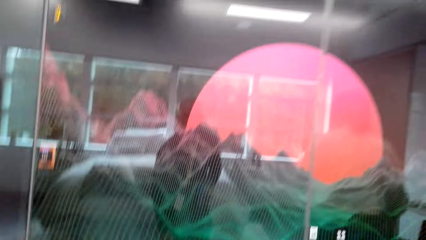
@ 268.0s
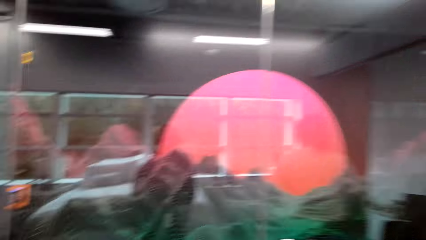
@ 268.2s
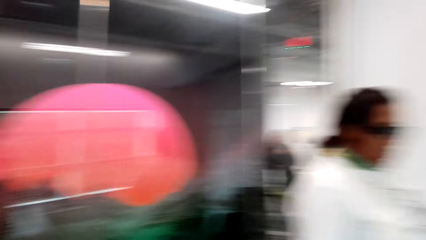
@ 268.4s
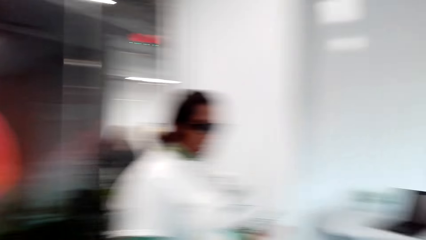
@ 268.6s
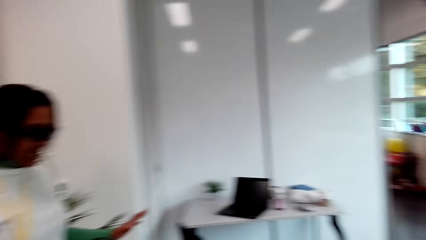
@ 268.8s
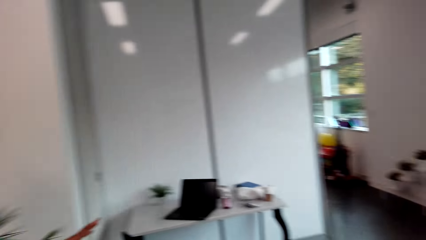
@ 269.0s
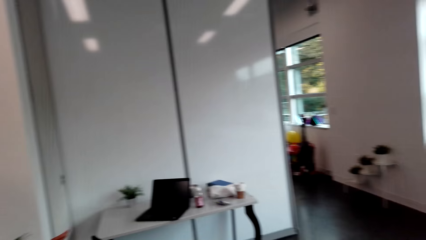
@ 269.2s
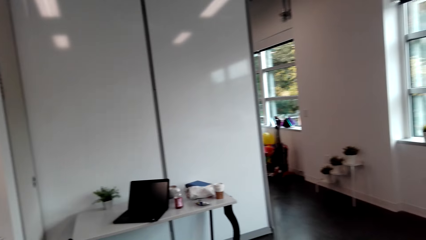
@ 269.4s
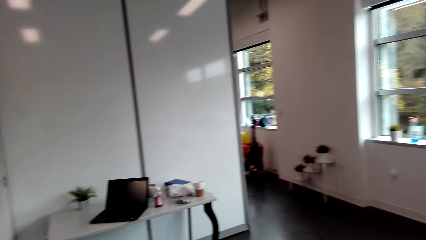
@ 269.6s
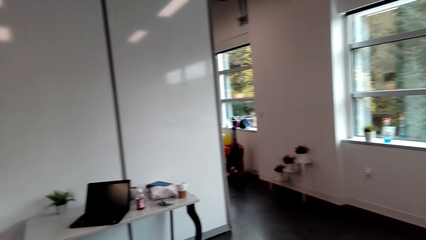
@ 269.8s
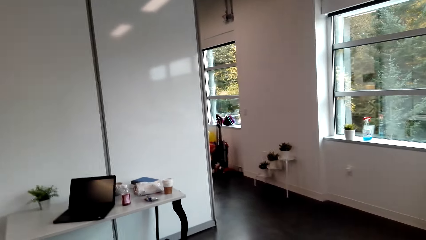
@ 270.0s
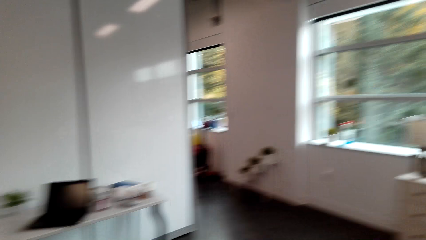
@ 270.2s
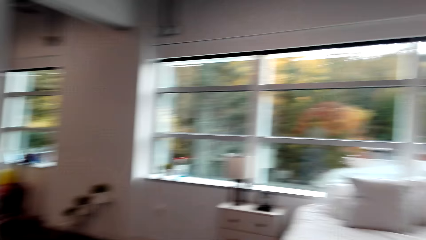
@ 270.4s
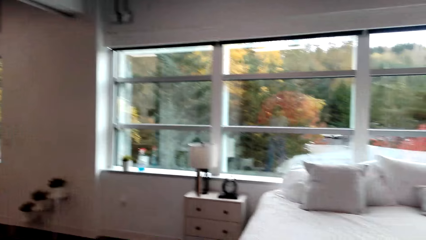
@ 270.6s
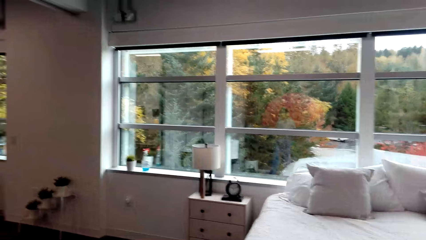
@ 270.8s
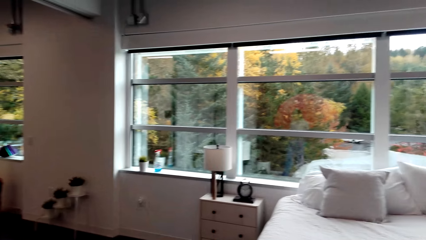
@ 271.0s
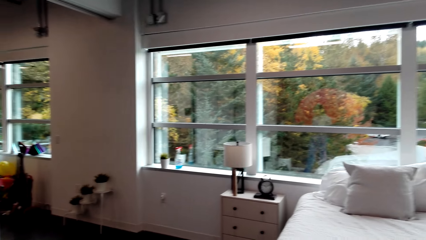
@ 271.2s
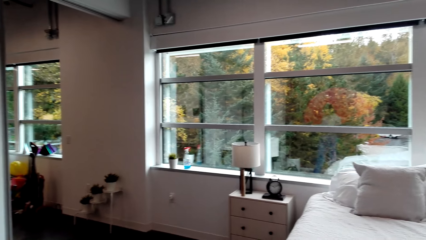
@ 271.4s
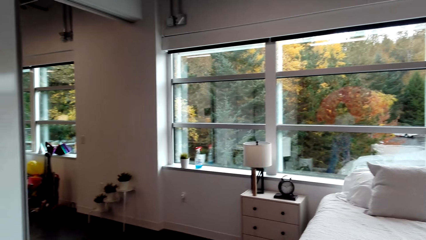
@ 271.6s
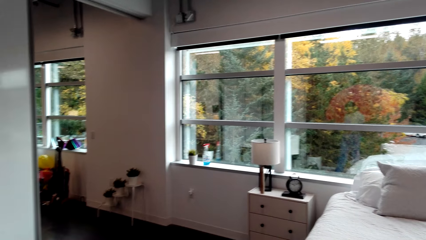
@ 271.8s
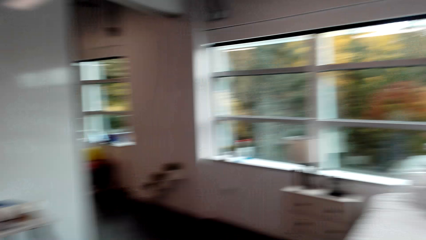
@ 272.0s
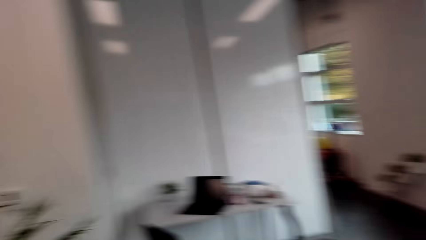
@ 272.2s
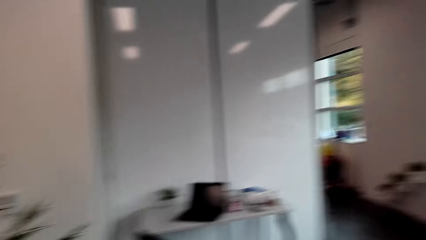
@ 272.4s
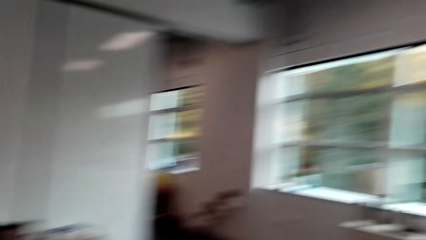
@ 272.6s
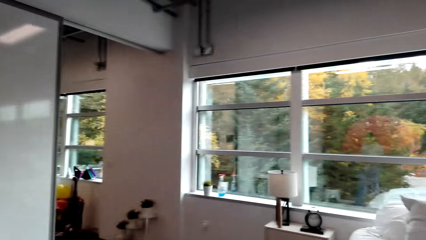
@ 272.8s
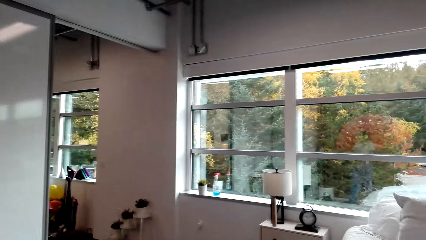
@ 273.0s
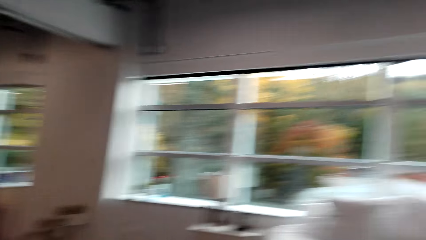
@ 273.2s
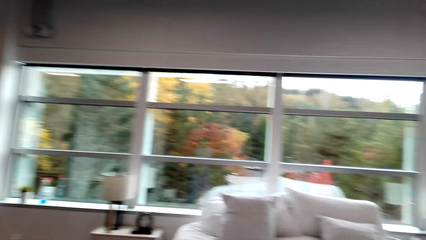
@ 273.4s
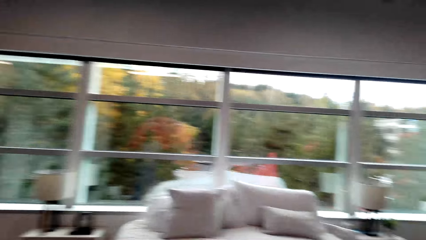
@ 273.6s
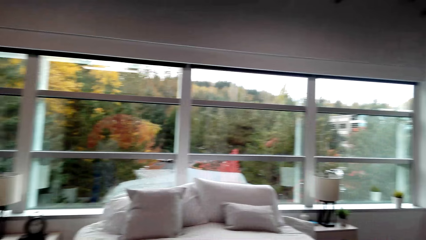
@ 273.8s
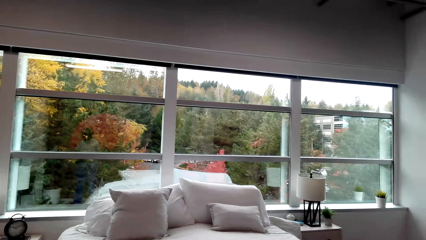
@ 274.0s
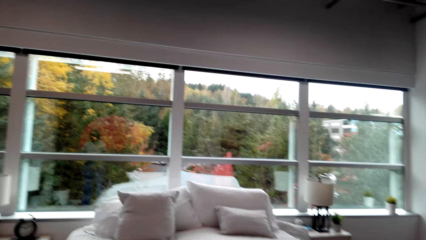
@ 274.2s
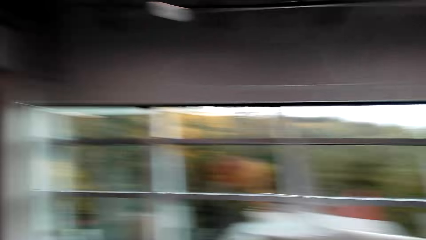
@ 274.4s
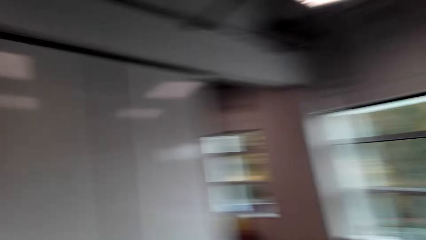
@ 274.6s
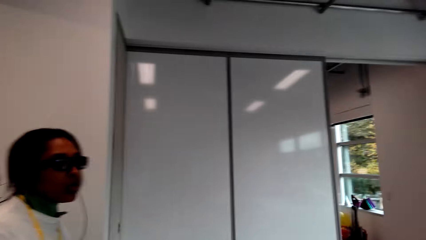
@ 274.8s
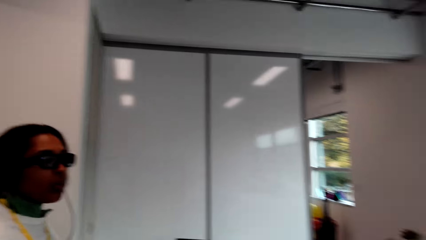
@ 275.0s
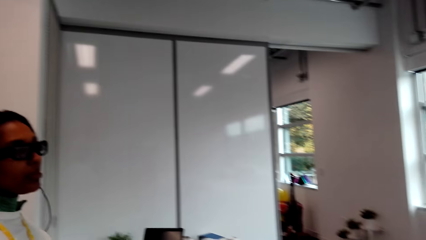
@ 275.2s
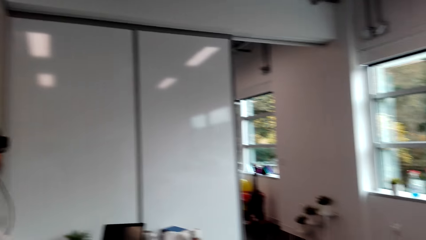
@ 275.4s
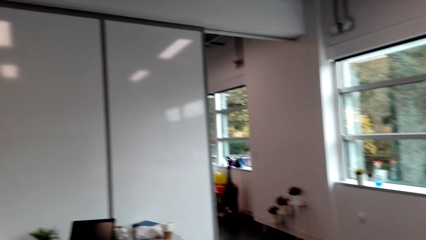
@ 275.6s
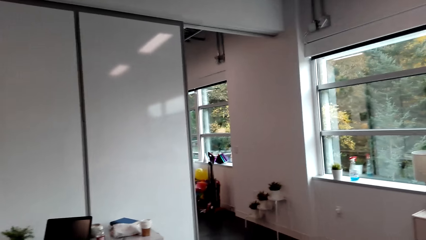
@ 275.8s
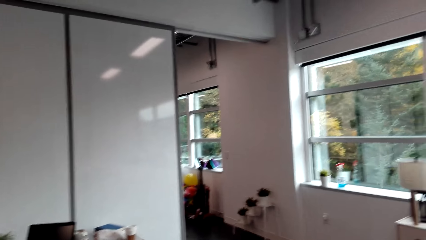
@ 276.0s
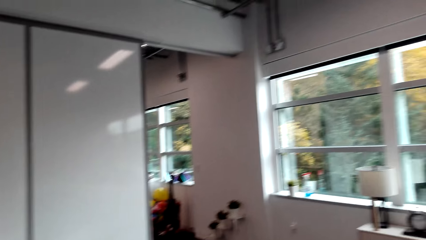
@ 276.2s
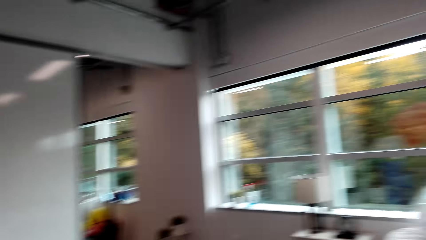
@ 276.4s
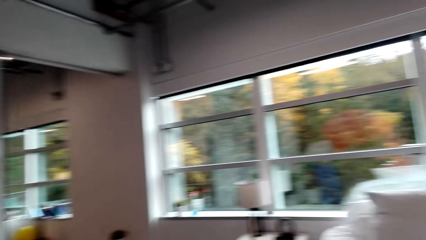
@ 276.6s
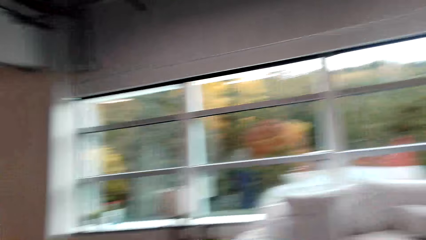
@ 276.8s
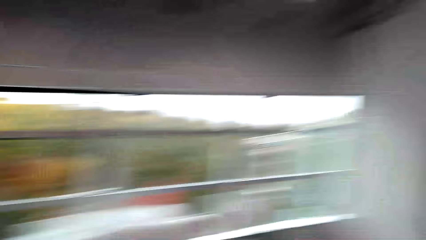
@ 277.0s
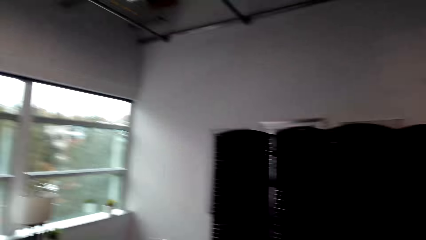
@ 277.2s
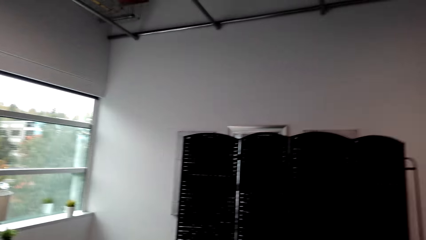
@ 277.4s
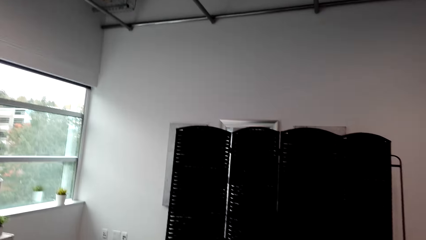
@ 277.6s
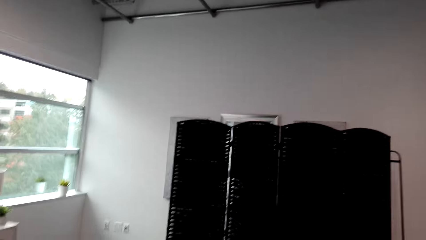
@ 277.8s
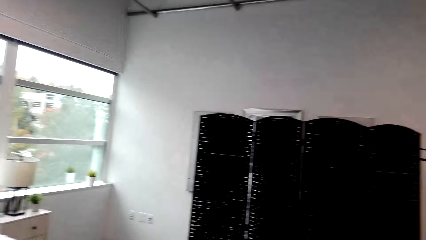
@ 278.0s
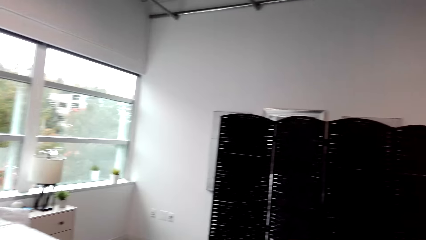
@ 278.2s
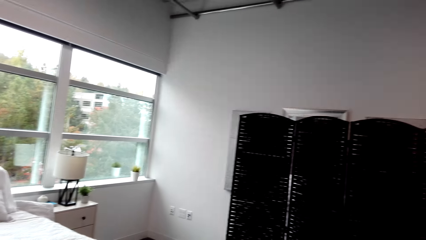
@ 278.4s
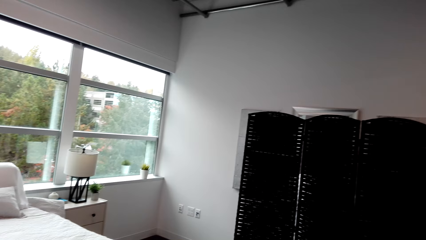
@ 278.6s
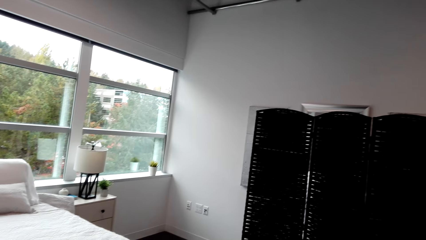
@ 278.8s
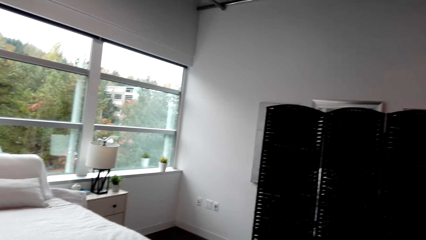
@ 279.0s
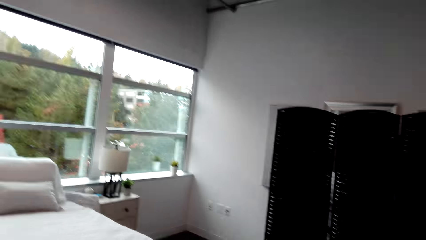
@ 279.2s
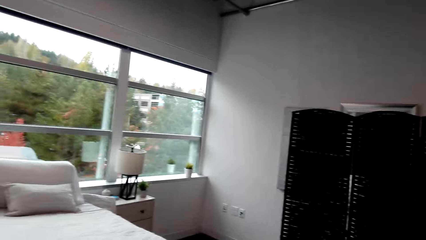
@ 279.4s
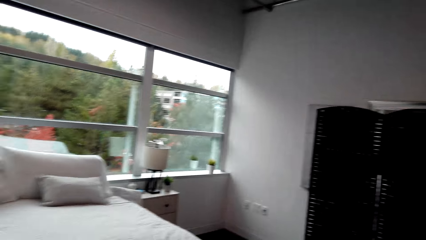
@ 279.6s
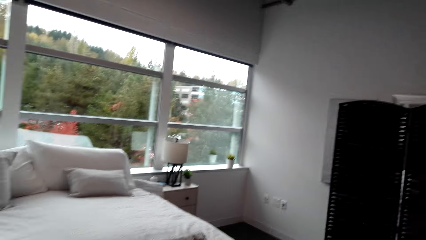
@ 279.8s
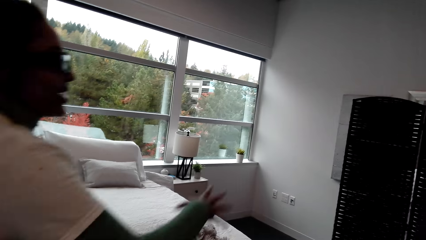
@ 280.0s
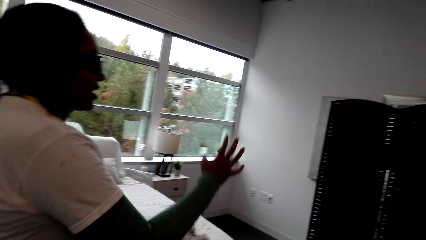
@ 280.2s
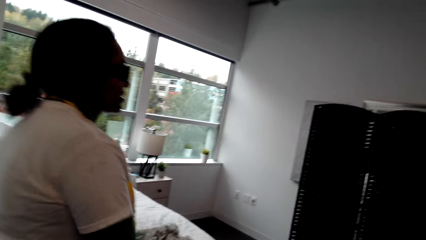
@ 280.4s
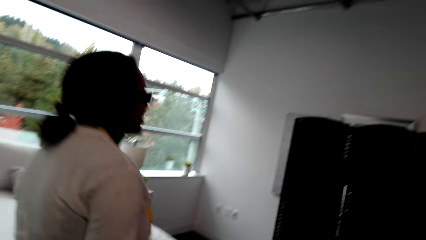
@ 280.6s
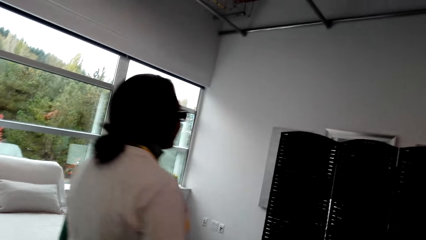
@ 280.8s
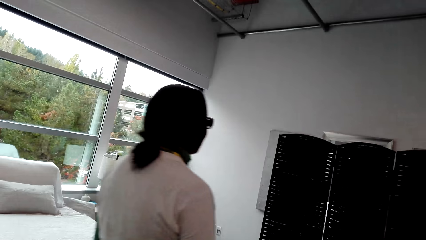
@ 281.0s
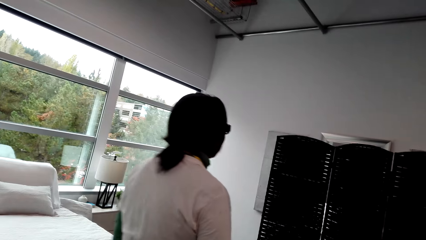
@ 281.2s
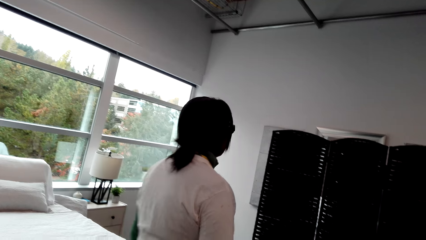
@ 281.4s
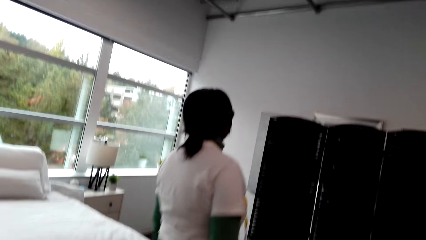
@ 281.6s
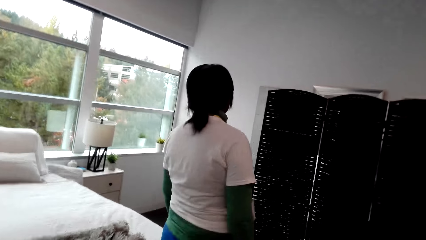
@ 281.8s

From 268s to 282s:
The camera wearer looks around. They move to the bedroom. A person shows the camera wearer her closet.

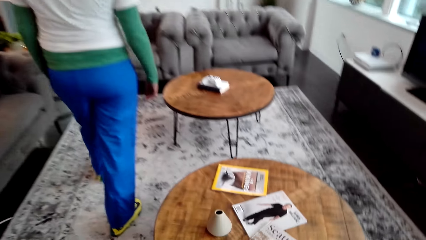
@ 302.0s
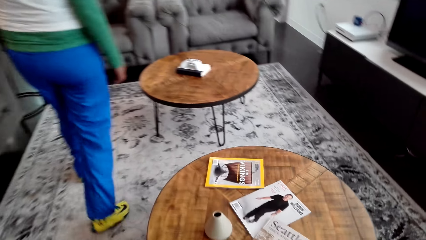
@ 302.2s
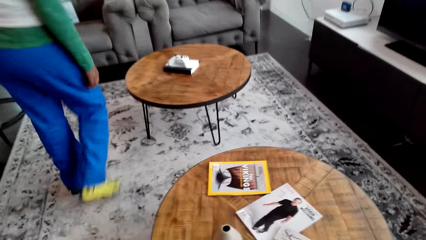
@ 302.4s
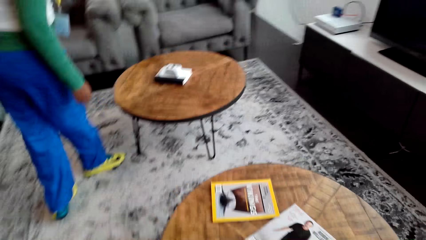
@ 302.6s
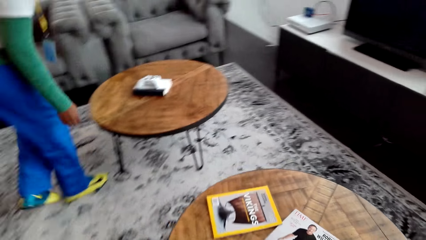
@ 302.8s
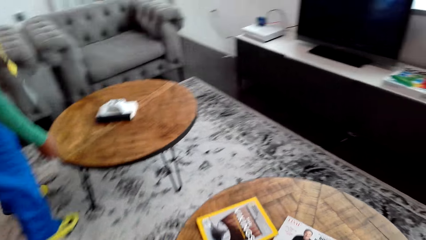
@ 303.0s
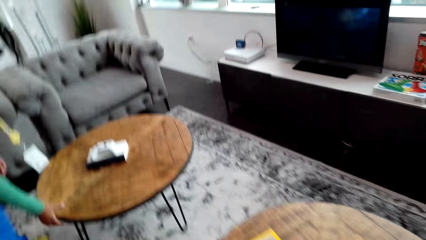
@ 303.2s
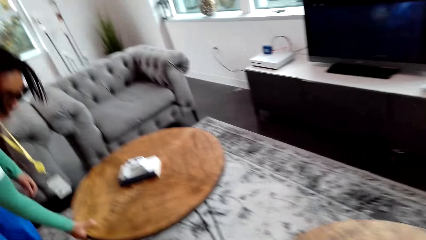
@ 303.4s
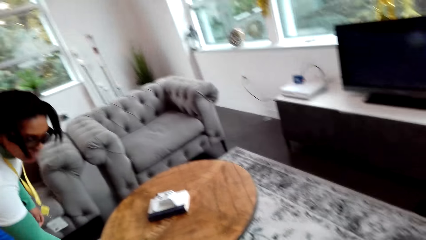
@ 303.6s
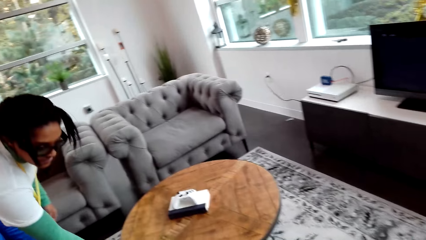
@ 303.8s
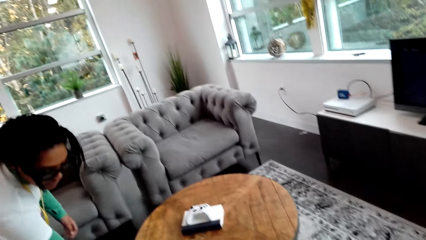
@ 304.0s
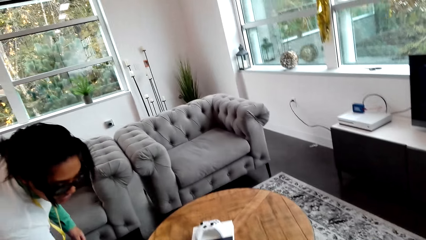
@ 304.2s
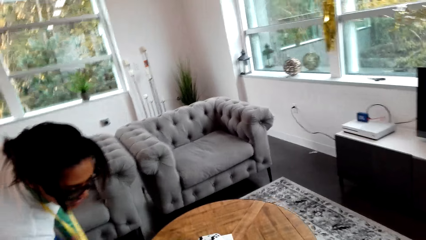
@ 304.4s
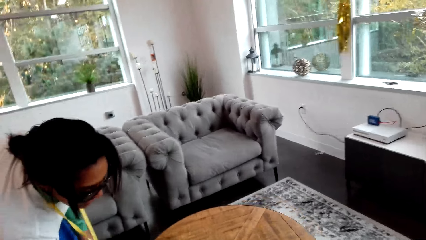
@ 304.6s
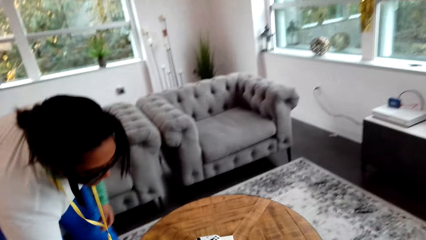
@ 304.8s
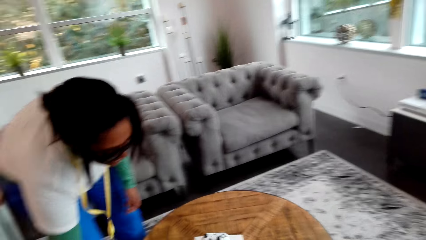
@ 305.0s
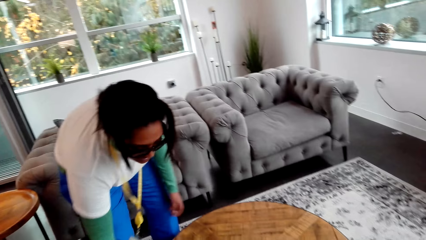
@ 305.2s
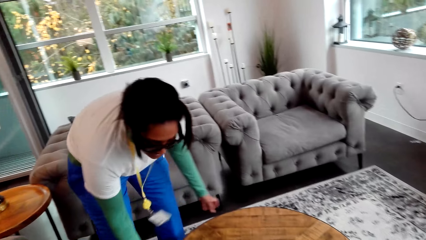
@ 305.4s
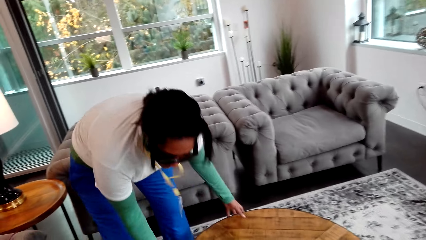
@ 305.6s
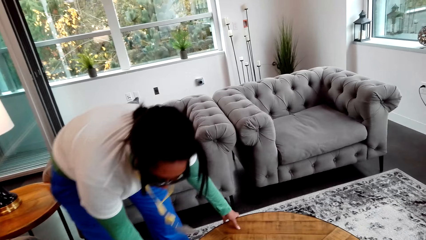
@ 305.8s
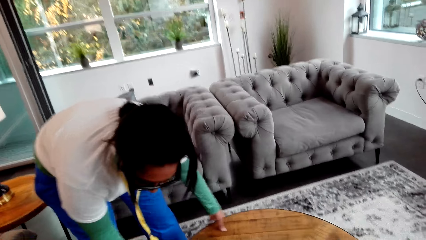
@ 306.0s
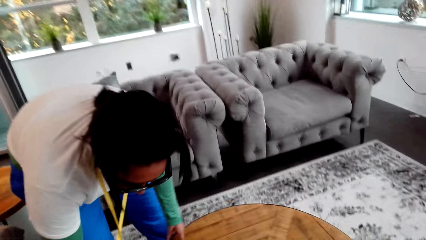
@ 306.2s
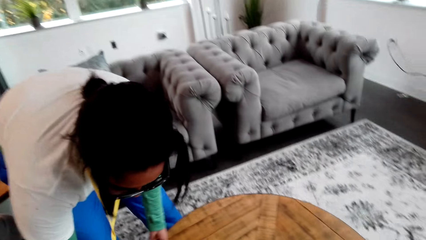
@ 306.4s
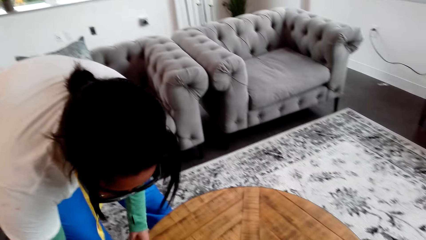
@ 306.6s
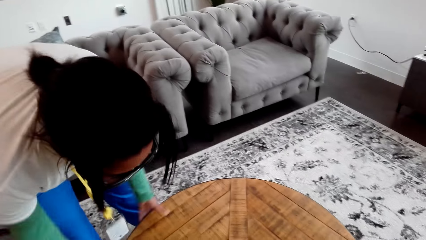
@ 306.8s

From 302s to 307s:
A person pulls the coffee table.
